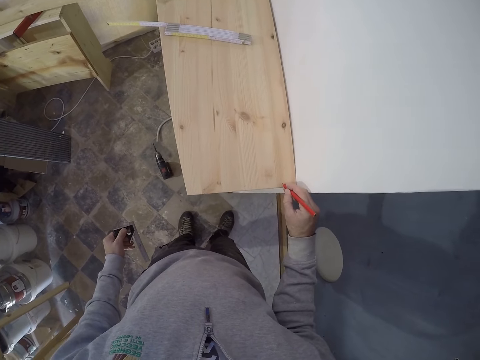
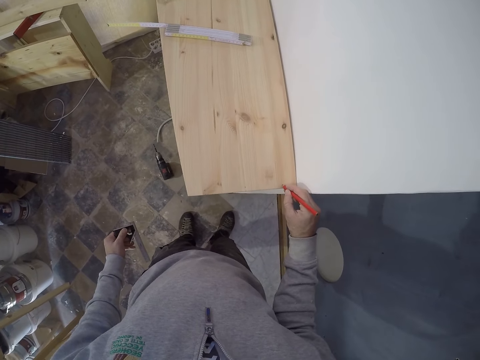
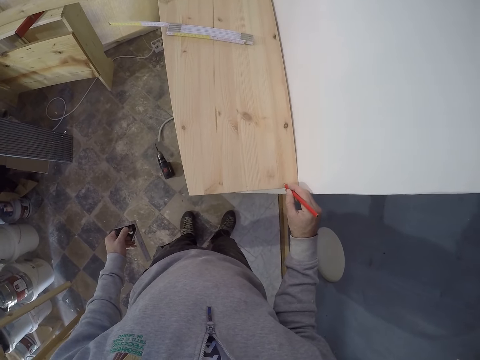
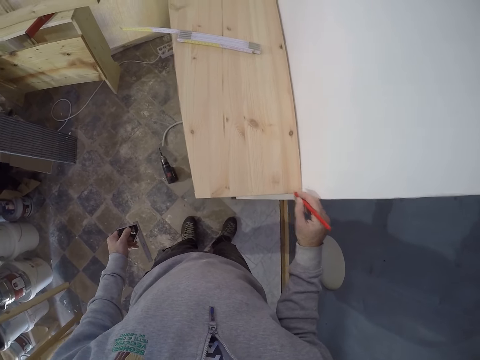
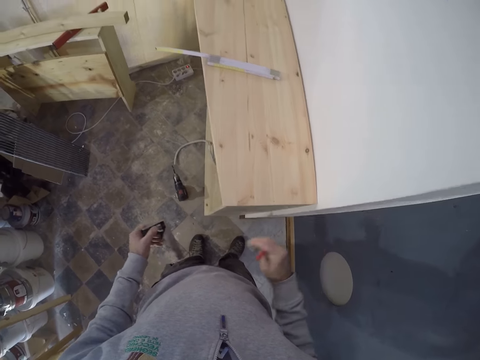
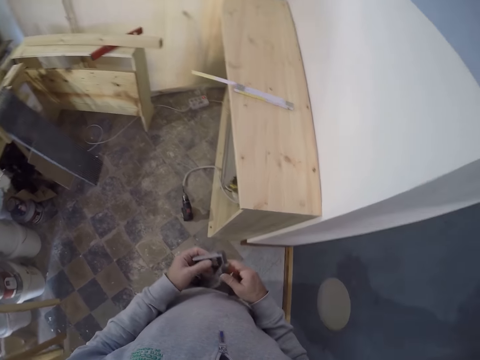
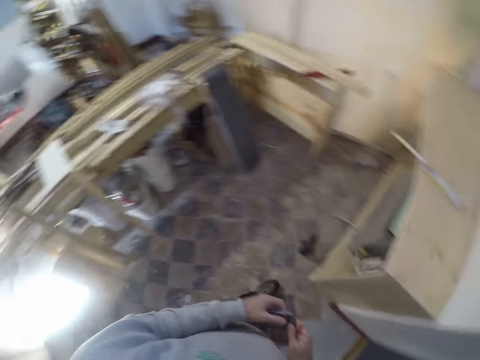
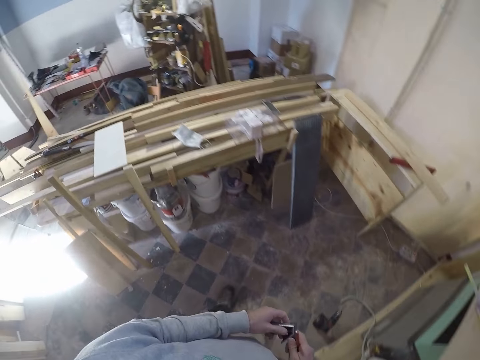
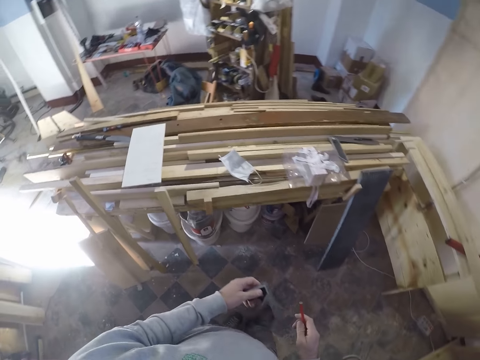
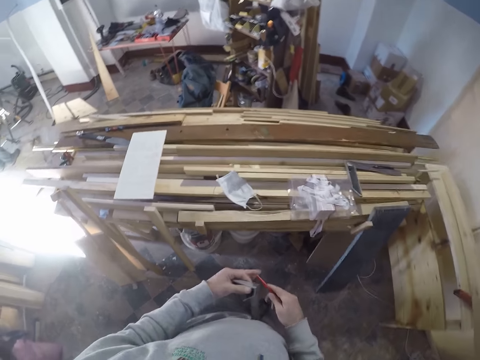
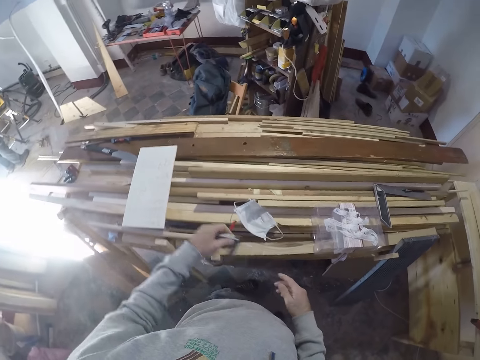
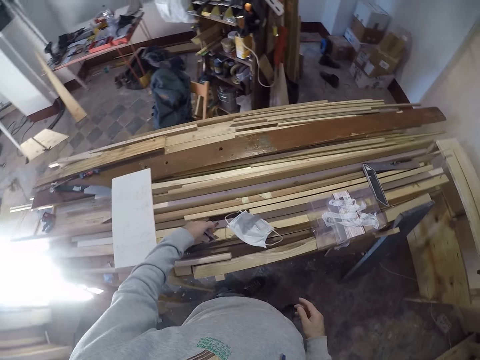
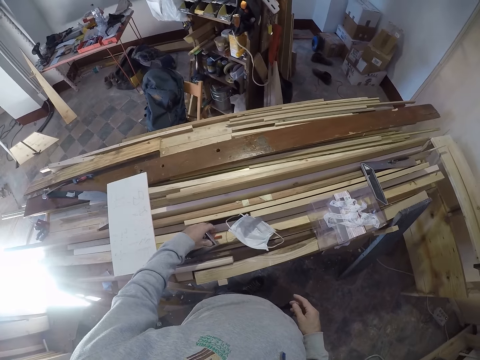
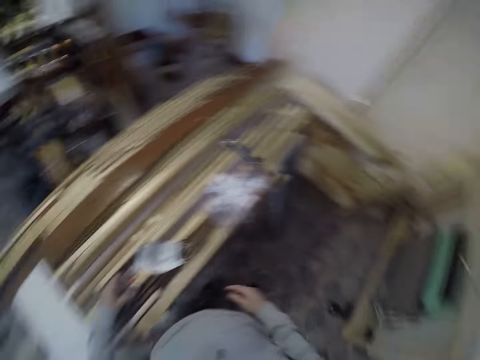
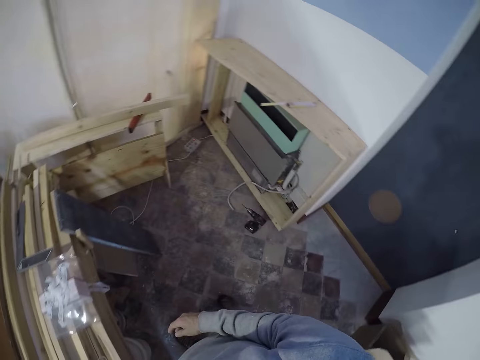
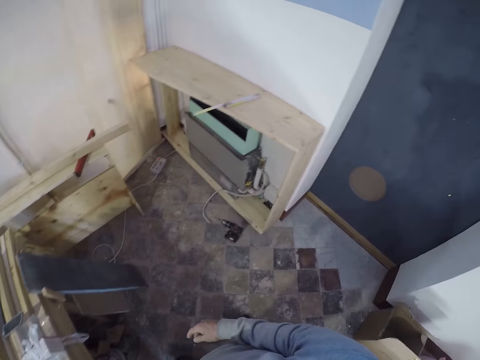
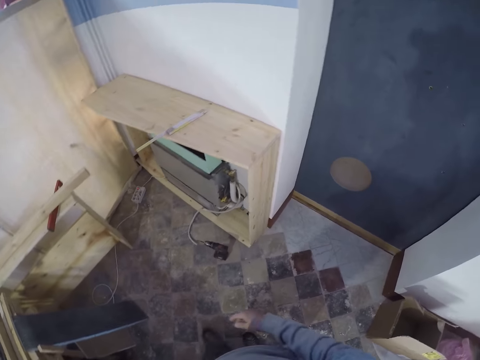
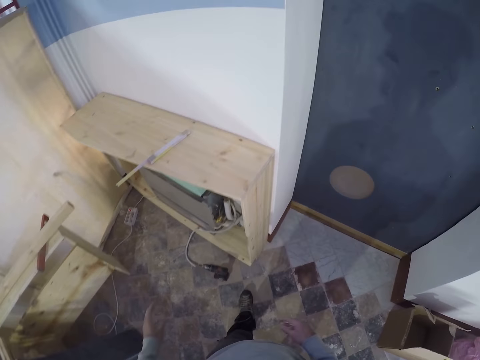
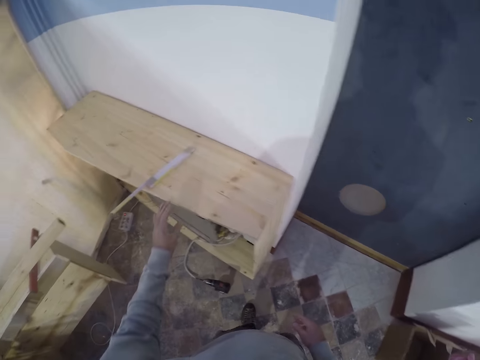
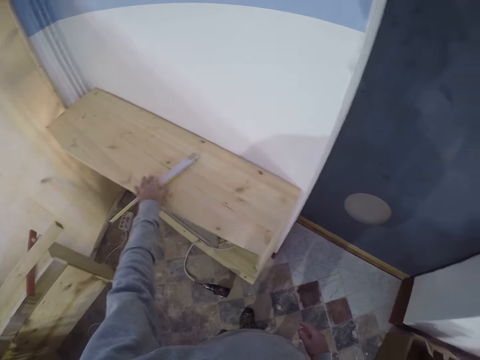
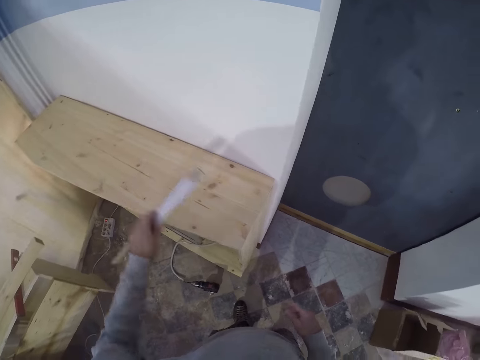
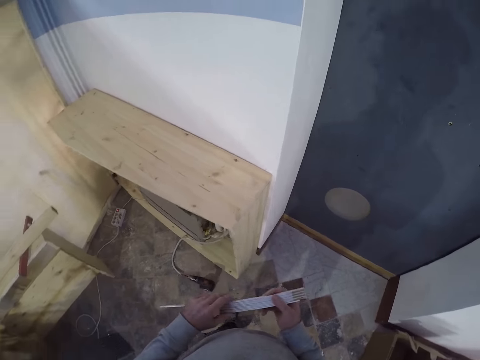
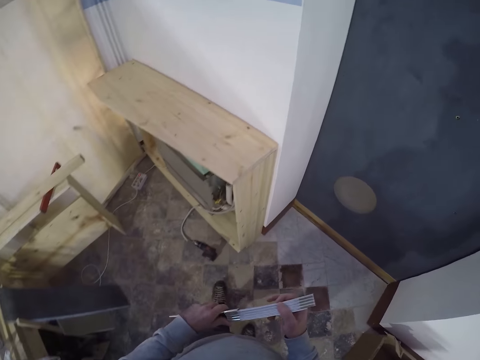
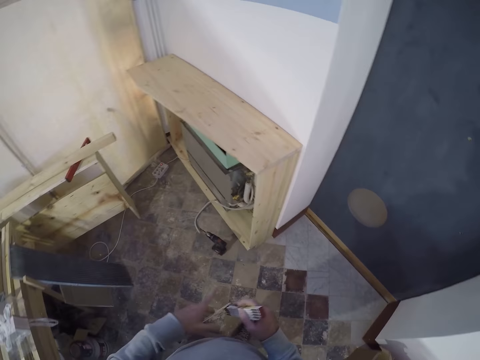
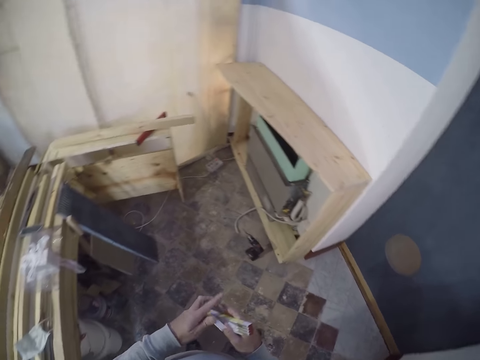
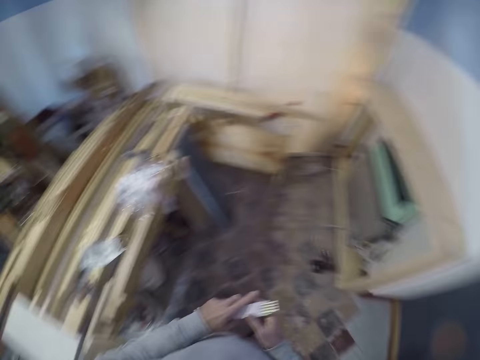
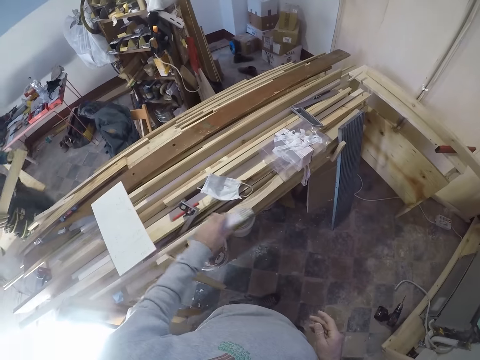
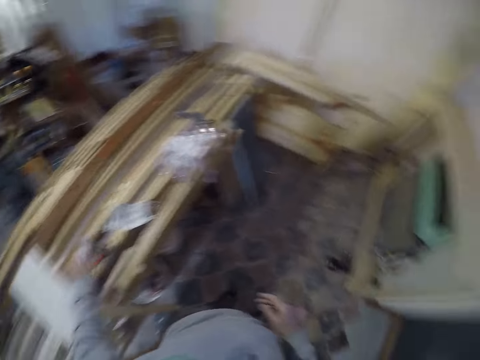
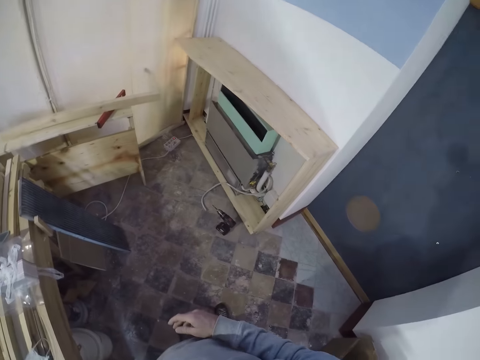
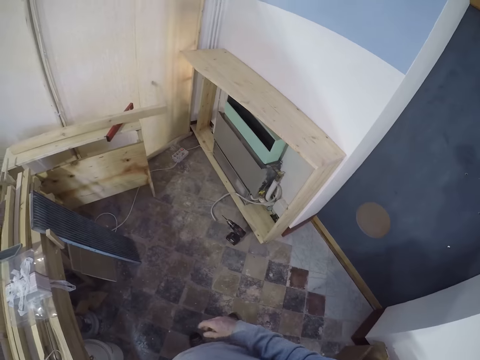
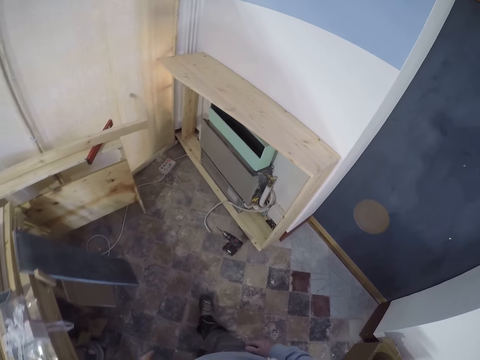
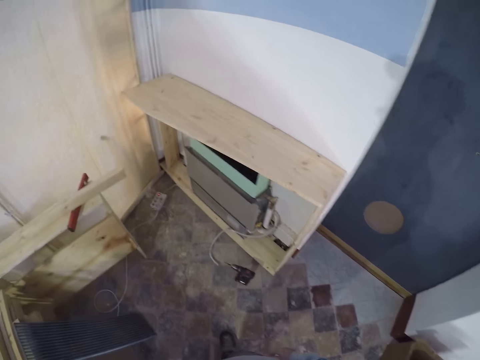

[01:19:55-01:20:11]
The camera wearer removes his hand from the board. He holds the marking gauge with both hands. He walks around. He holds the marking gauge with his left hand. He passes the pen from his right hand to his left hand. He places the pen and marking gauge on a set of lumbers with his left hand. He turns. He walks around. He picks the ruler from the wood with his left hand. He closes the ruler with both hands. He places the ruler on the set of lumbers with his left hand. He turns.

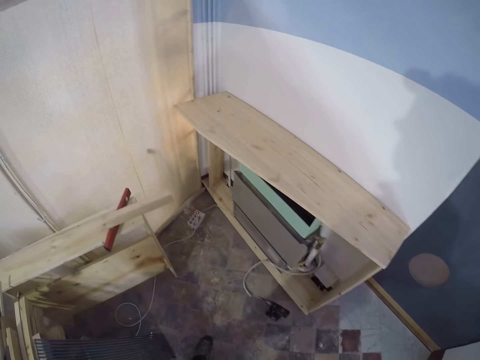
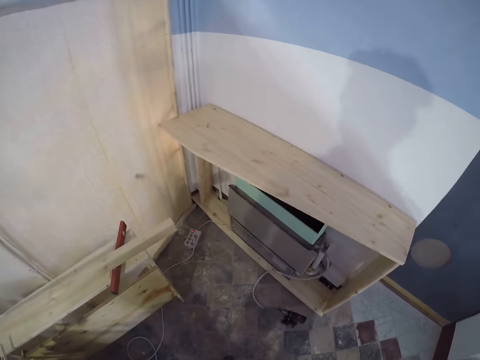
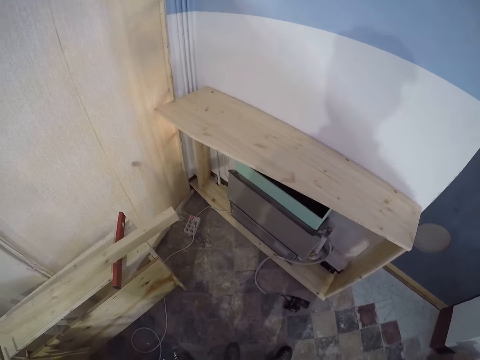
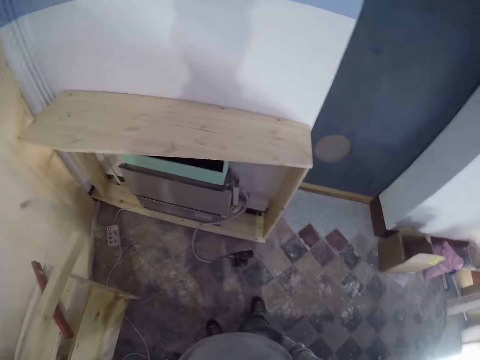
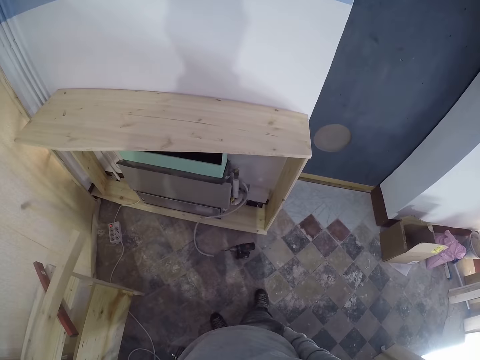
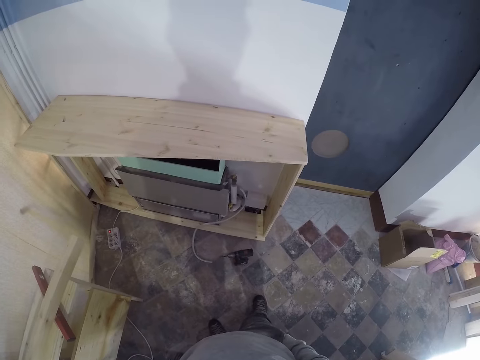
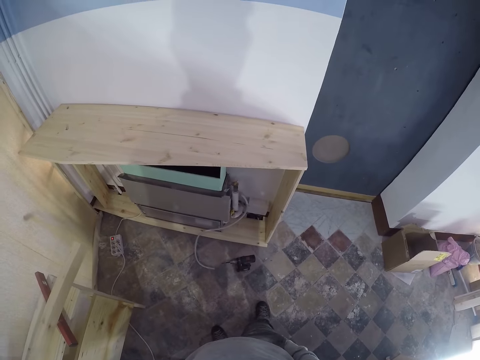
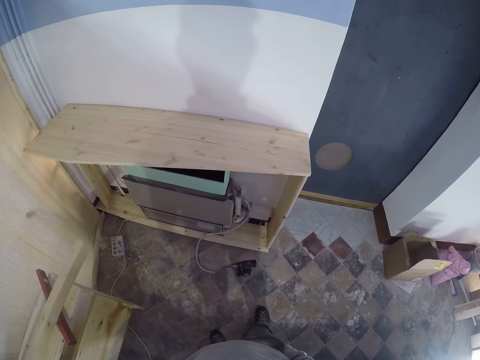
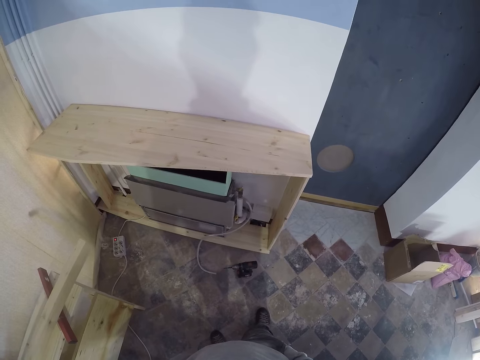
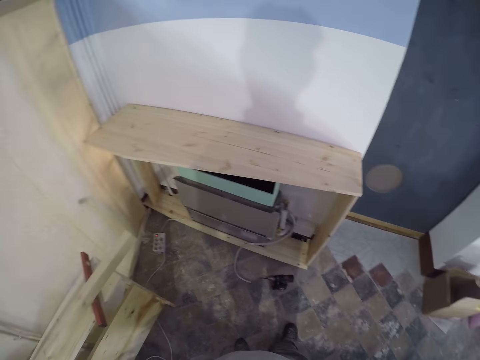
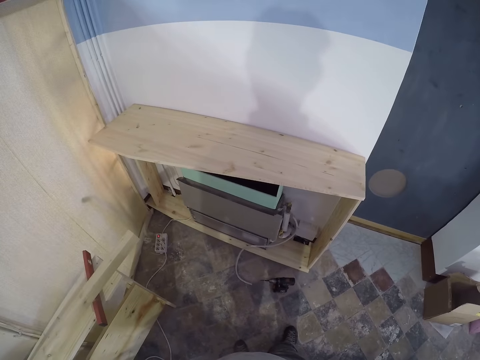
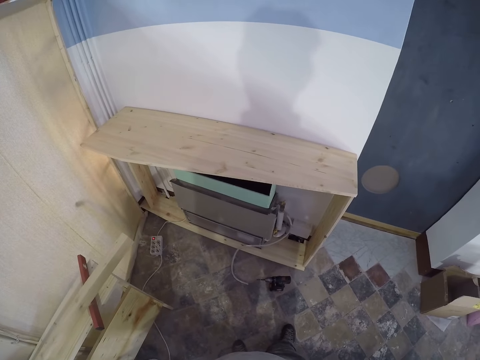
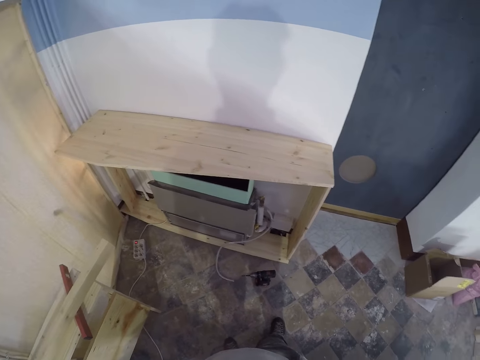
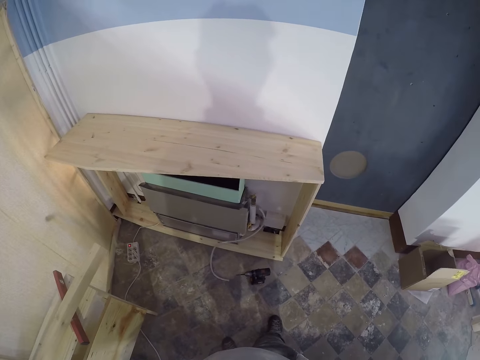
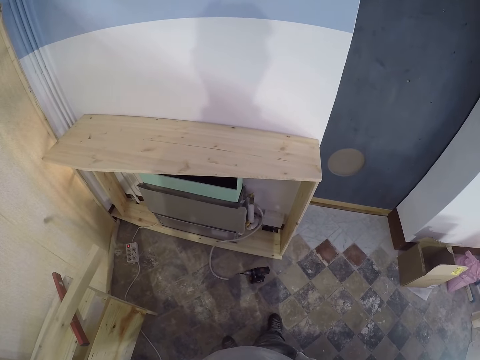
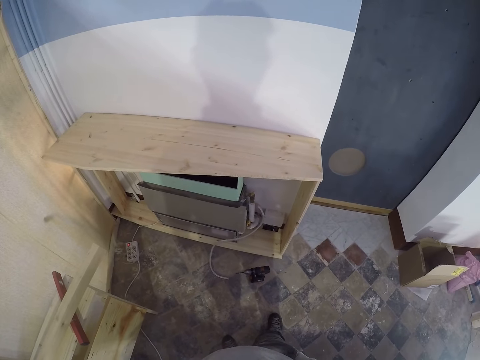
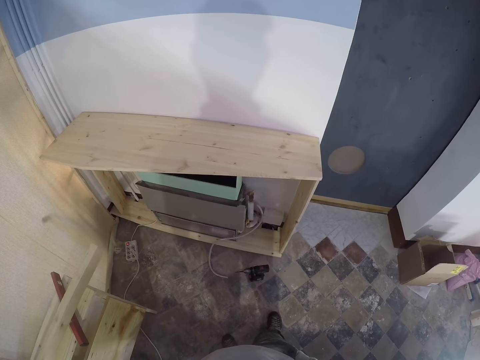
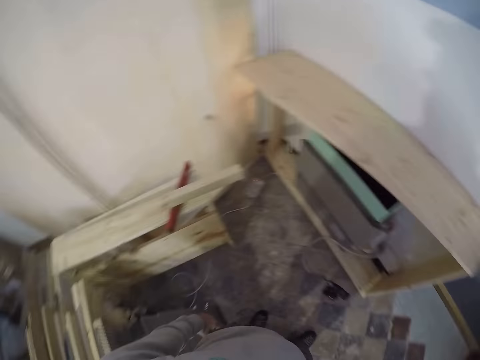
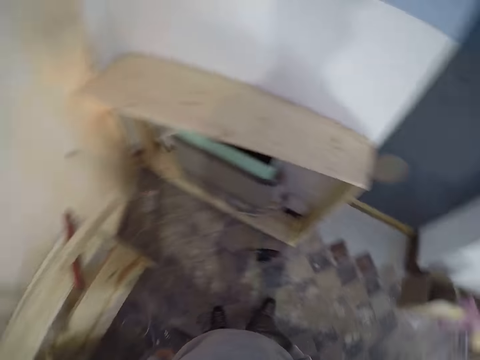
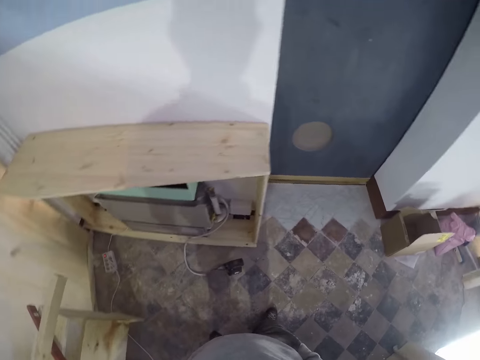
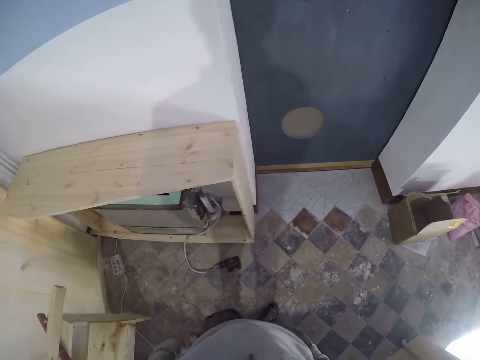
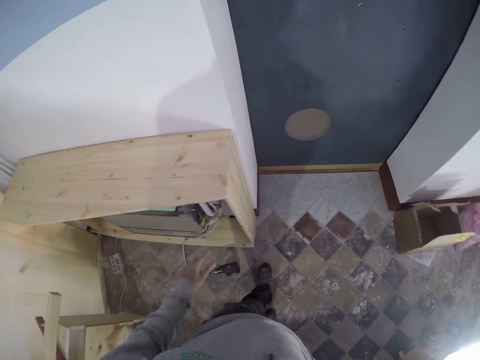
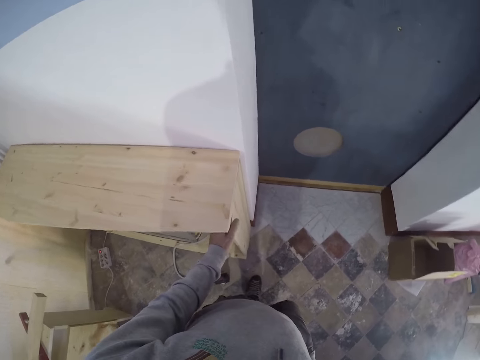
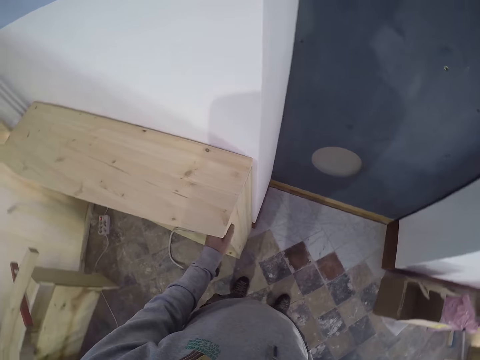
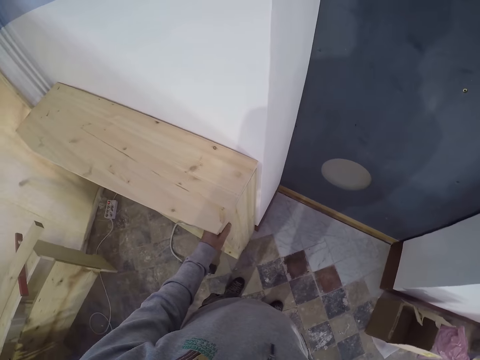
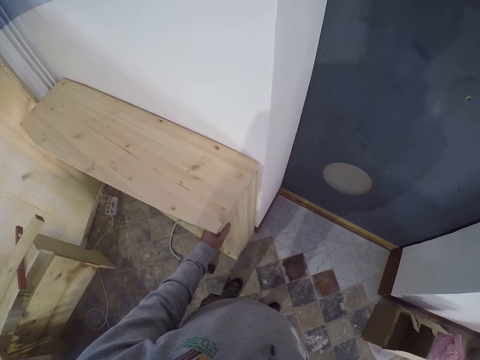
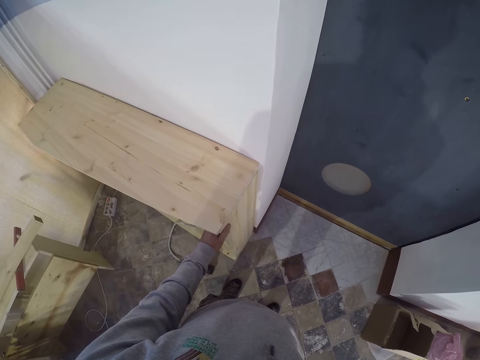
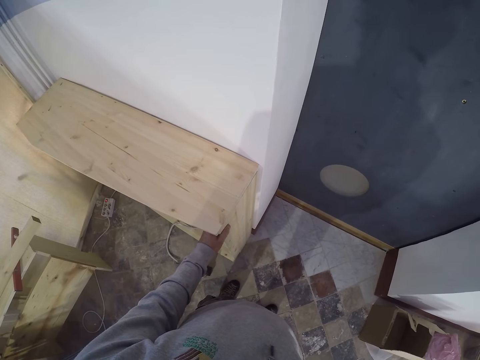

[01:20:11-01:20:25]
The camera wearer walks around. He looks around. He places his left hand on the shelf.
